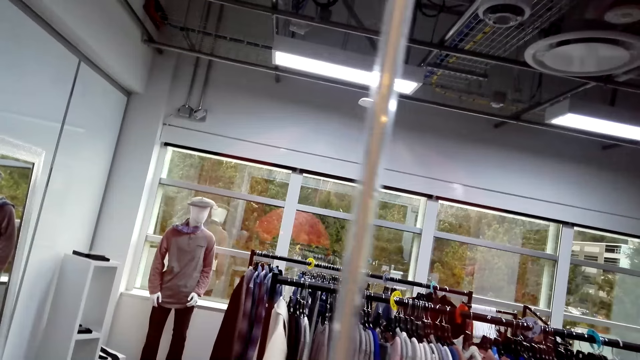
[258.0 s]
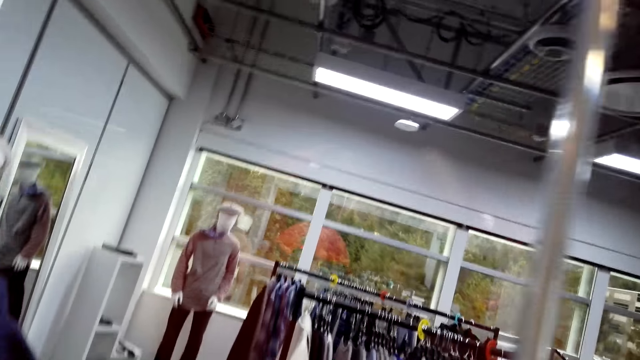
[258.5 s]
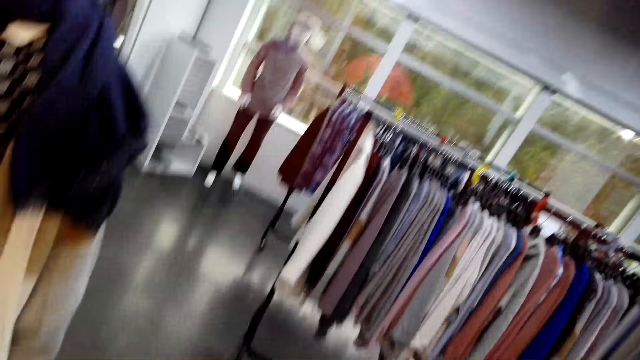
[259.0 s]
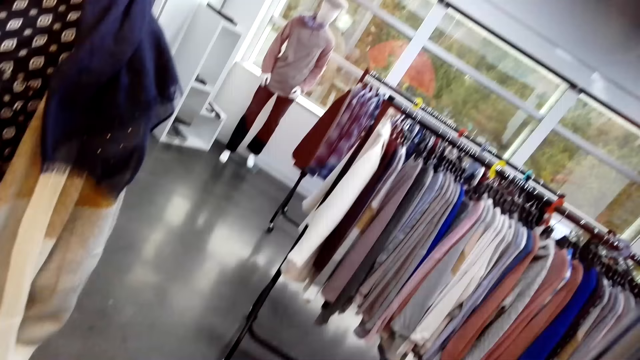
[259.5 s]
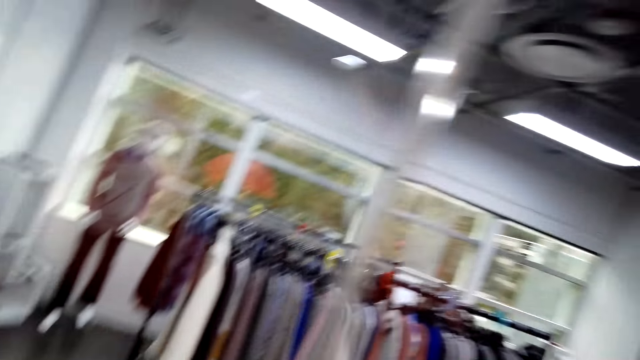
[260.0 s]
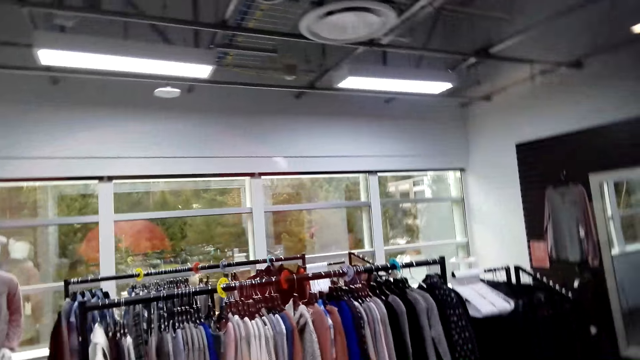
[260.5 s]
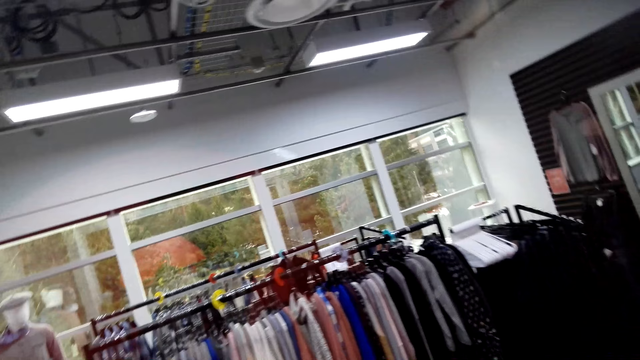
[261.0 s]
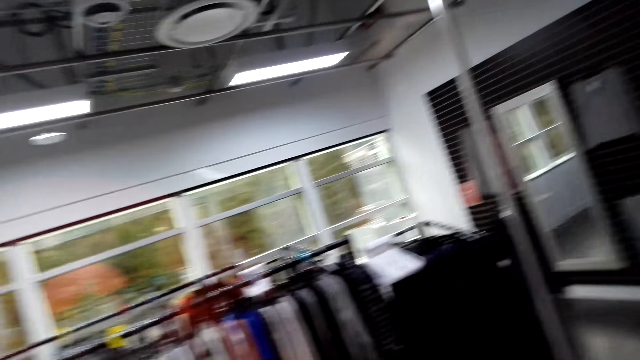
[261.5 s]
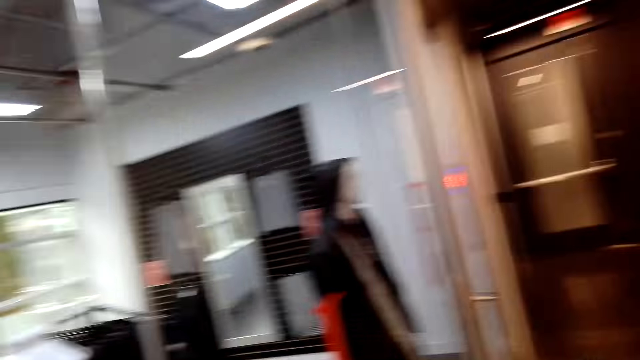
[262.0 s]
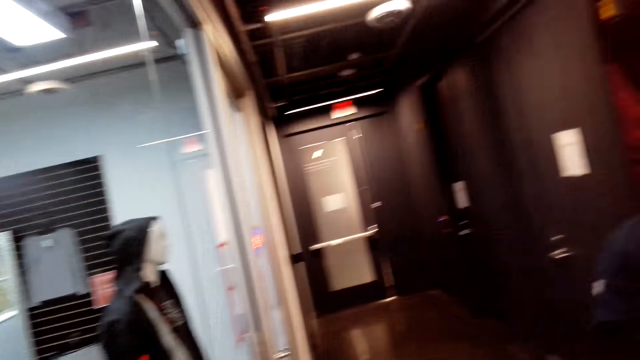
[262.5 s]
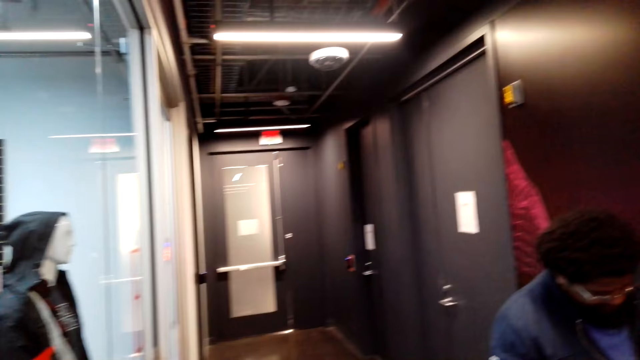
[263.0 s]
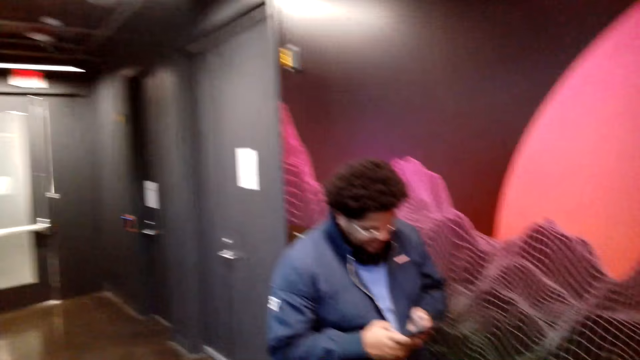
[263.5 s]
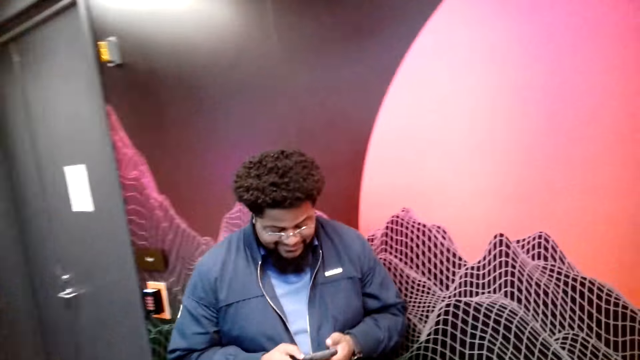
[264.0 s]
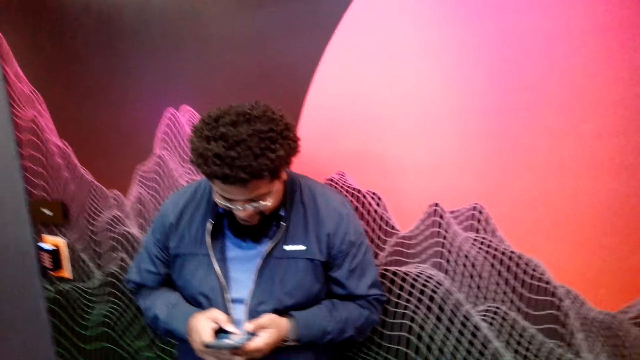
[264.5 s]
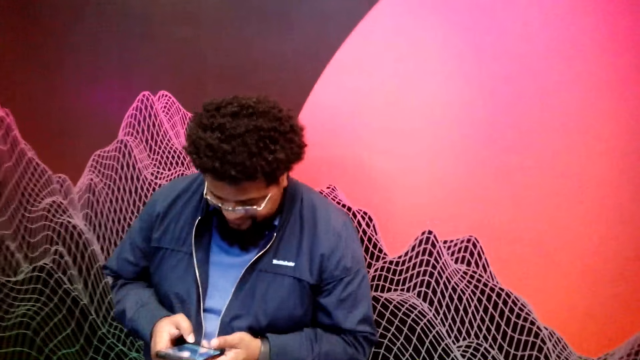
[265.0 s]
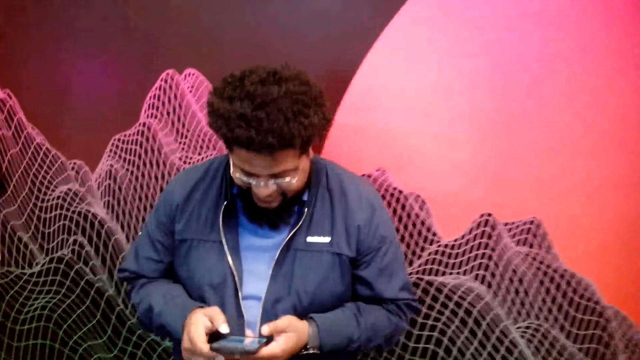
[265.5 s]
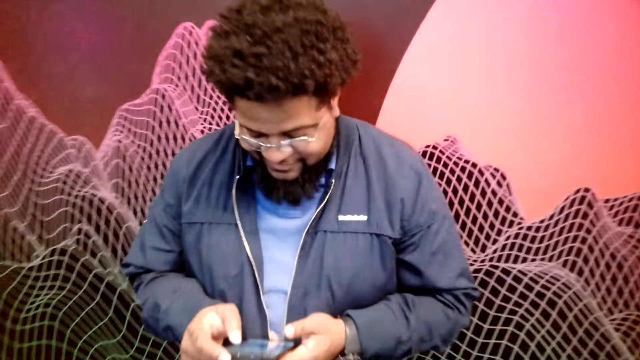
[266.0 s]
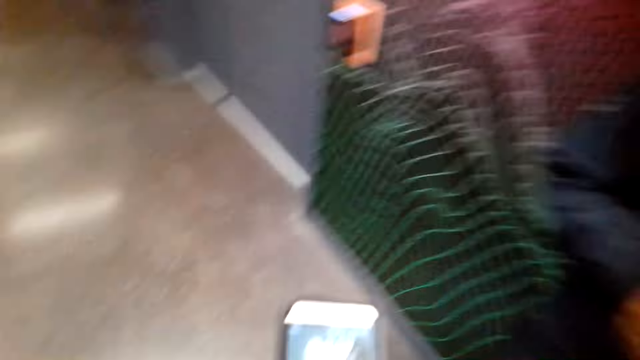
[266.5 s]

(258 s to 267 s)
A shop attendant talks to the camera wearer. A person operates a phone. The camera wearer laughs. They look at a man.

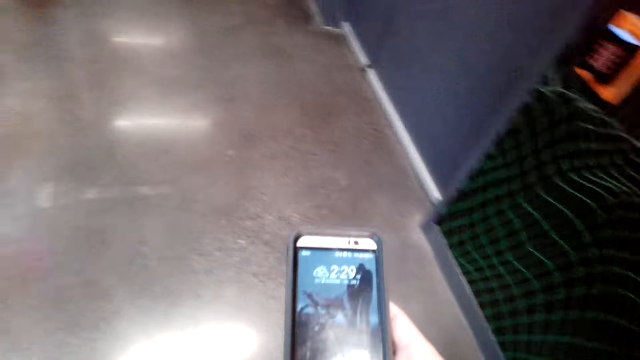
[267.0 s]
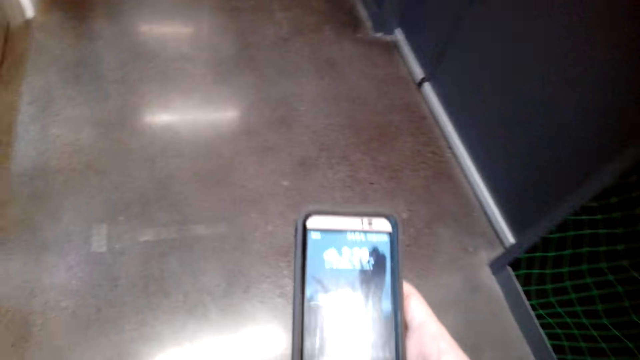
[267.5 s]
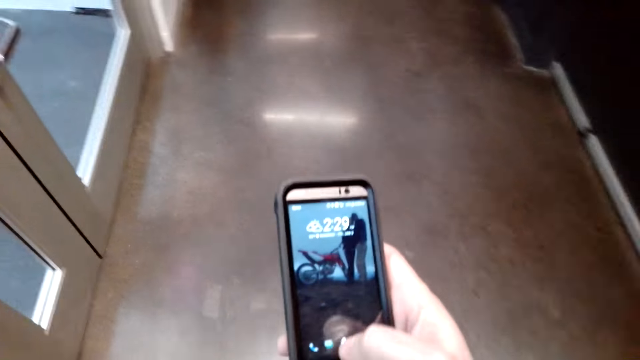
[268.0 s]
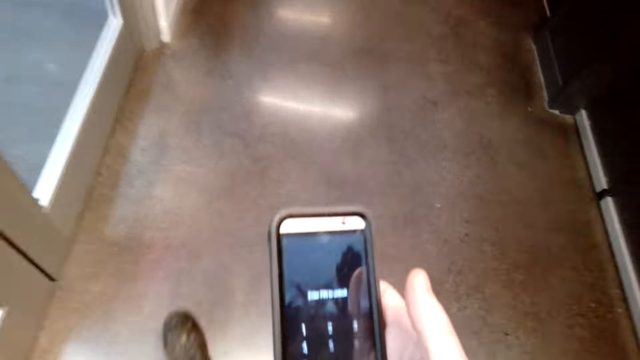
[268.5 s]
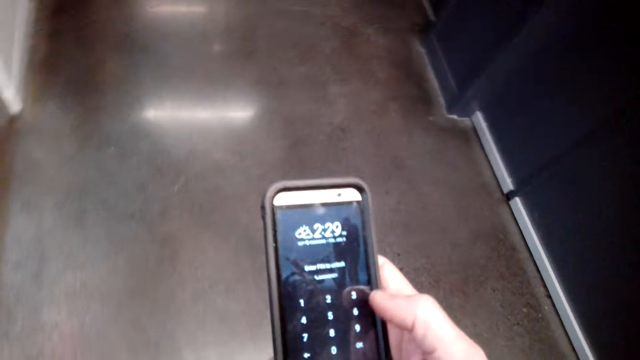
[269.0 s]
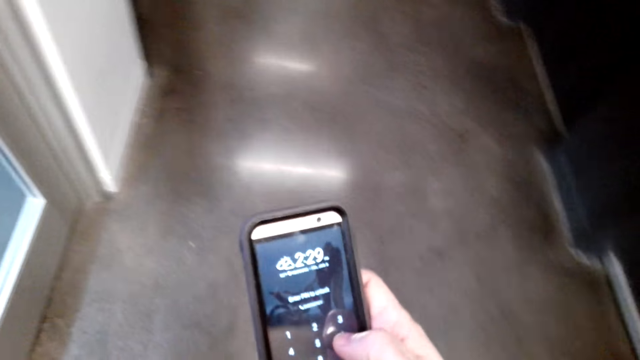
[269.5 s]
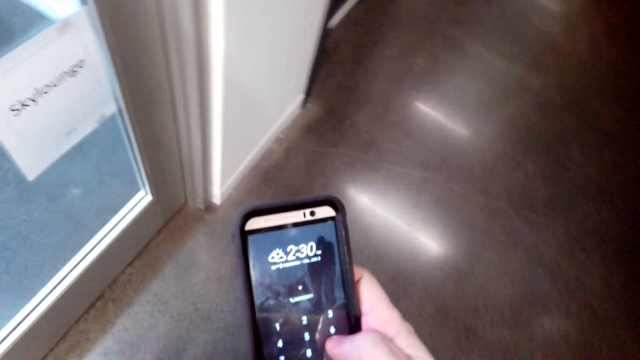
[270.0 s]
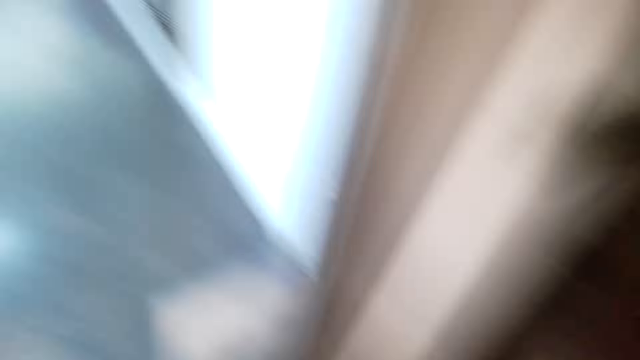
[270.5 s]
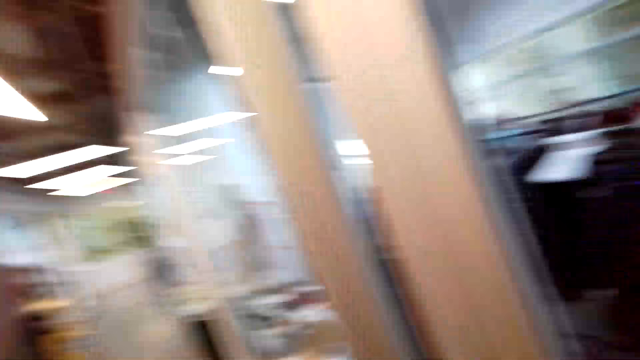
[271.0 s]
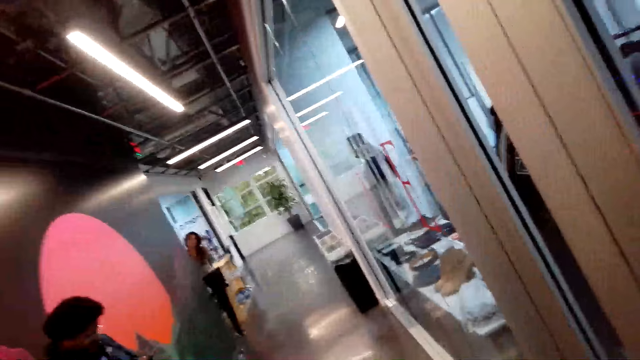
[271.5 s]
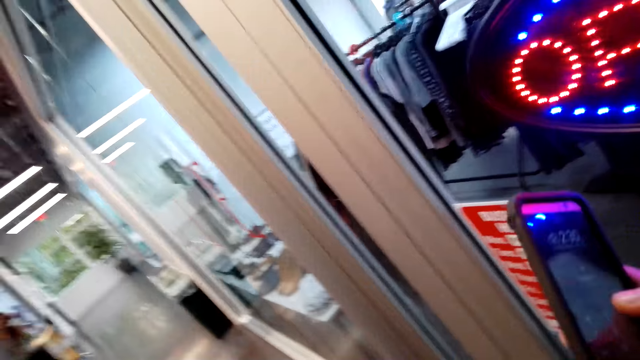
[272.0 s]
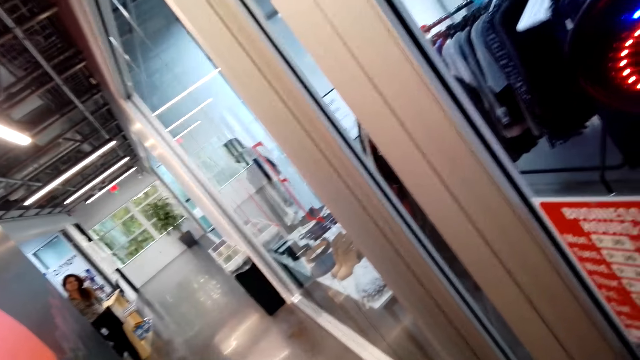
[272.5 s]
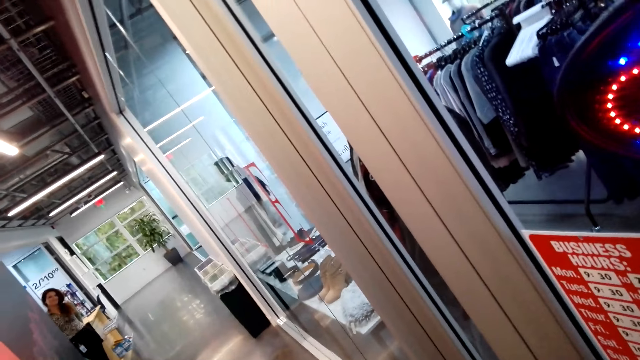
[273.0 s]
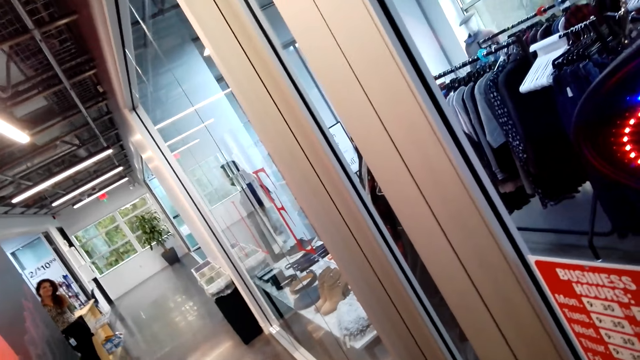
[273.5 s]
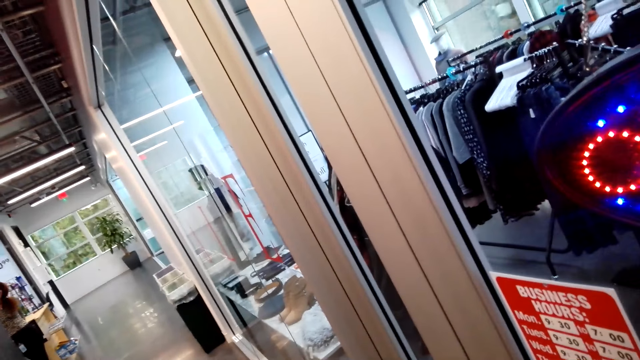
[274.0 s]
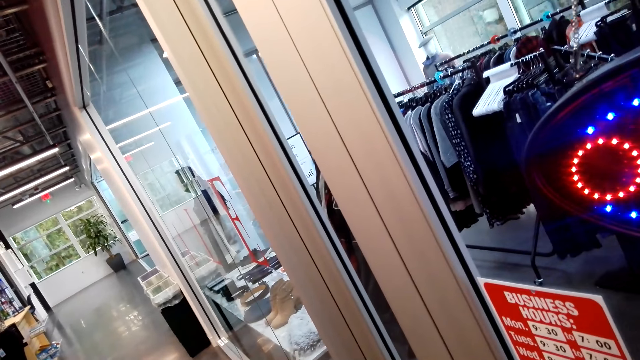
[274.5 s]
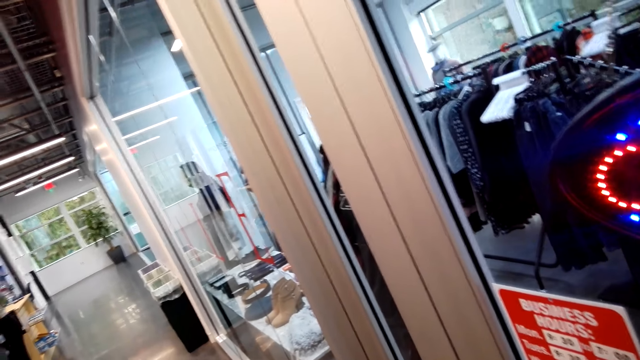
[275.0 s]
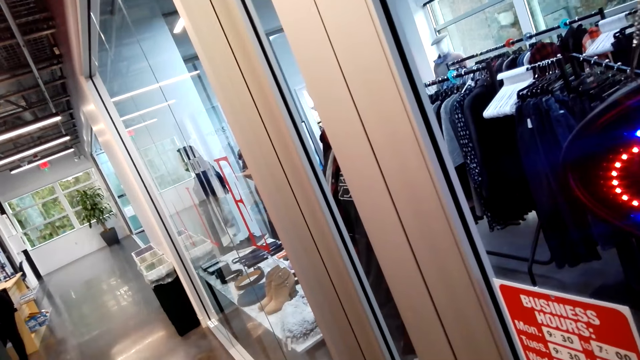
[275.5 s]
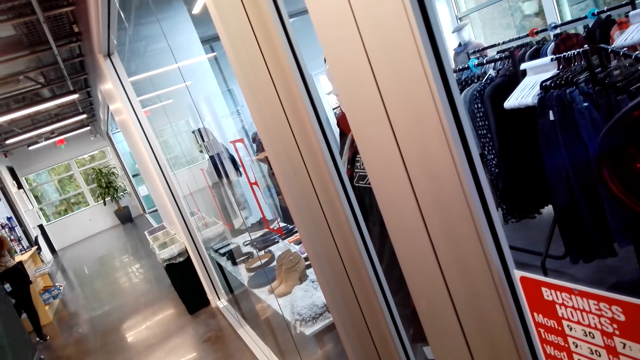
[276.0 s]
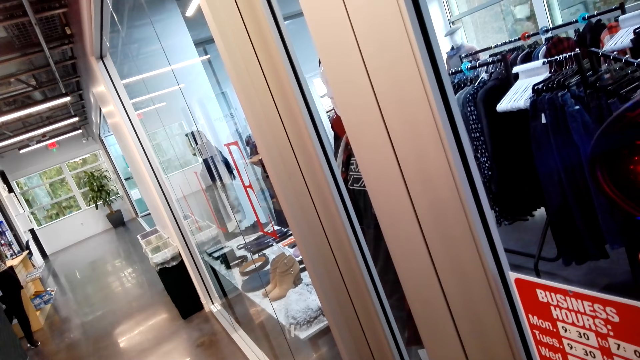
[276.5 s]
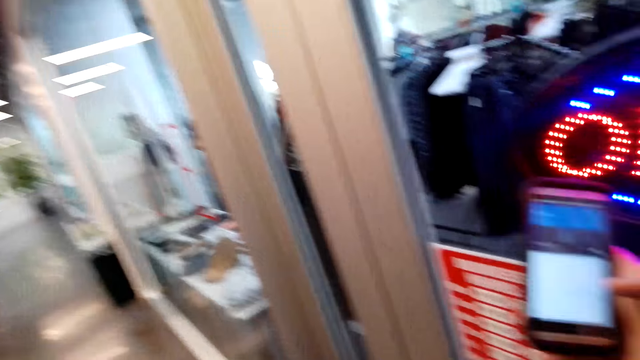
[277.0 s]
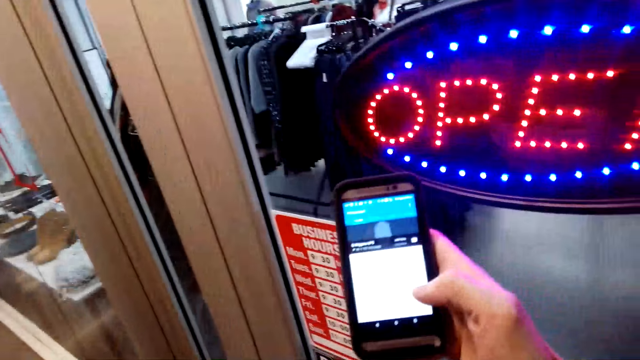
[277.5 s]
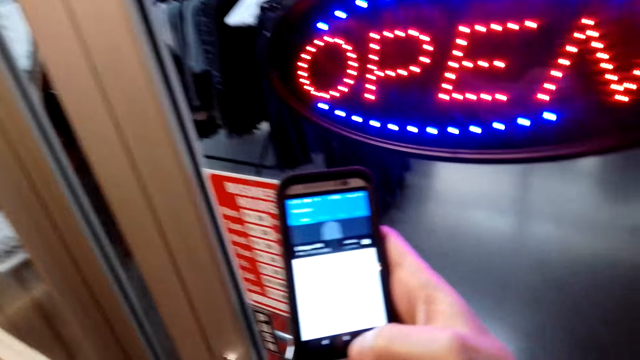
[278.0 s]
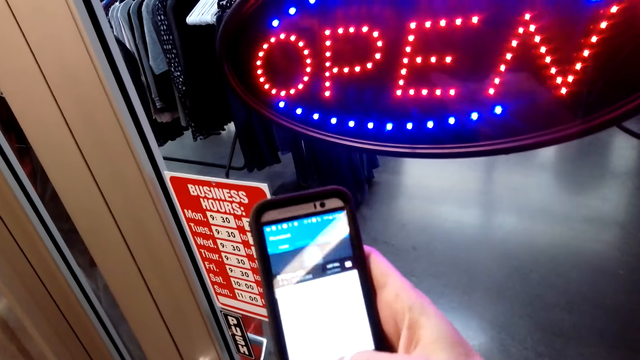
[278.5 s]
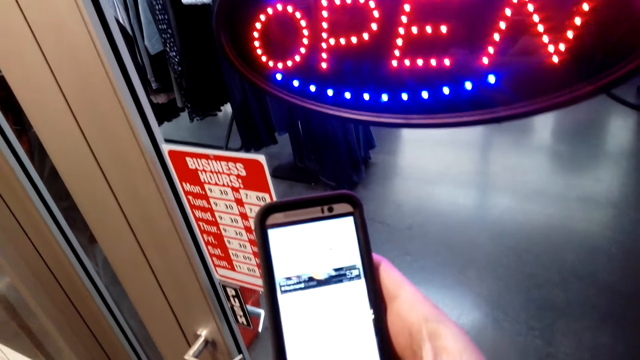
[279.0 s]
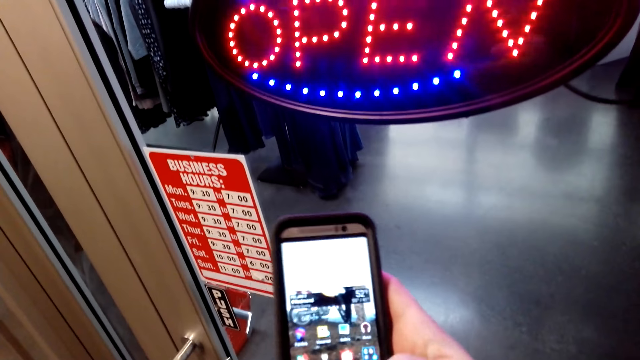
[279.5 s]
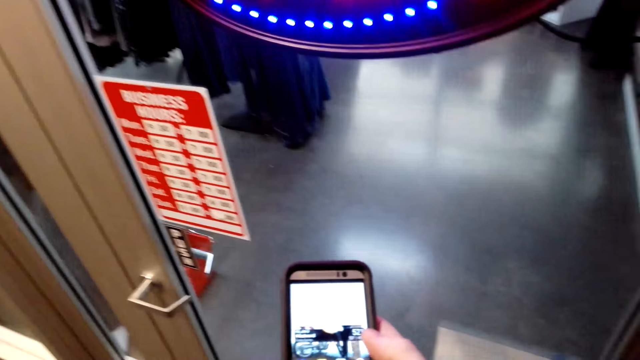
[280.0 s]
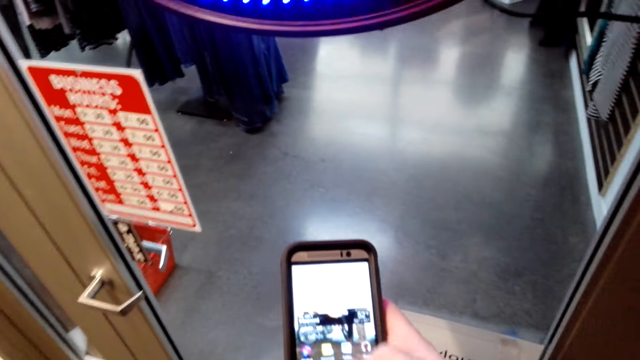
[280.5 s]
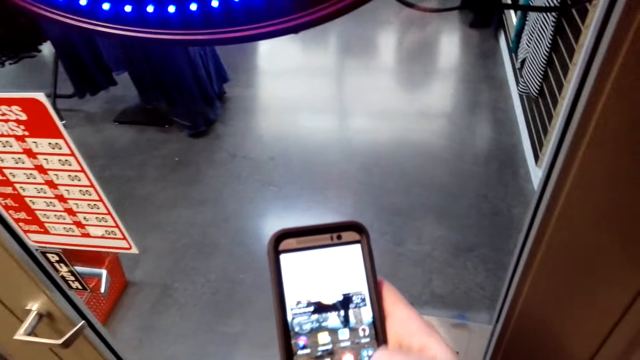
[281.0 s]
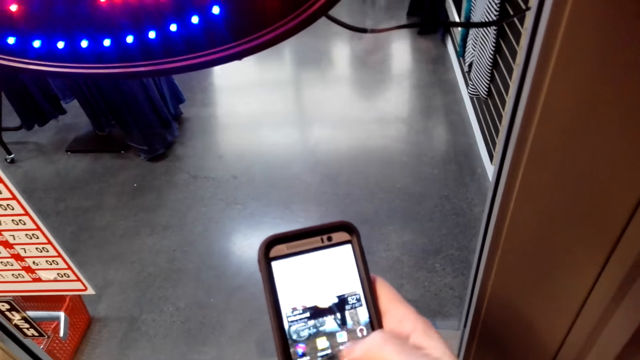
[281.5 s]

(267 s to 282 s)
The camera wearer operates a phone. They look at their phone. They talk to the shop attendant, walk towards the door and use the phone. The shop attendant talks. The camera wearer looks around. The shop attendant looks around. The camera wearer operates the phone.
